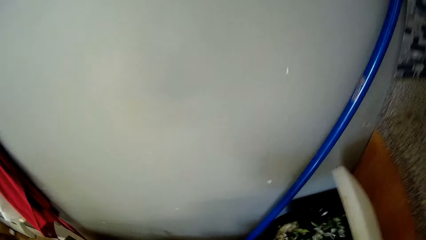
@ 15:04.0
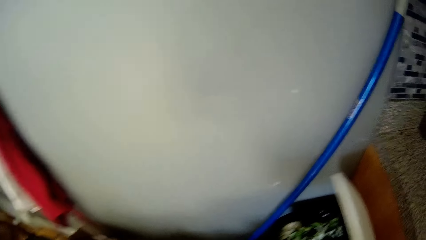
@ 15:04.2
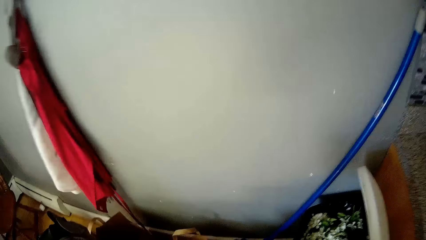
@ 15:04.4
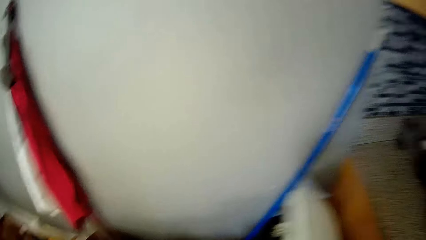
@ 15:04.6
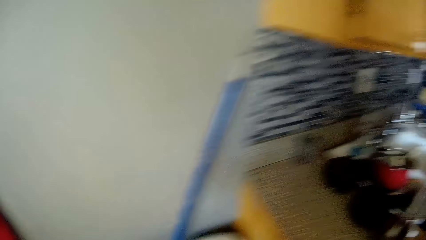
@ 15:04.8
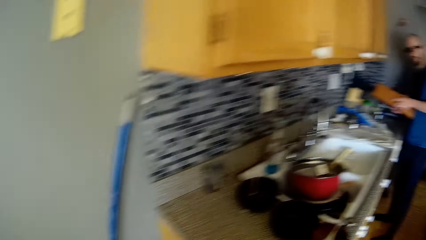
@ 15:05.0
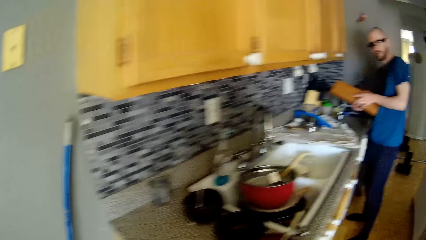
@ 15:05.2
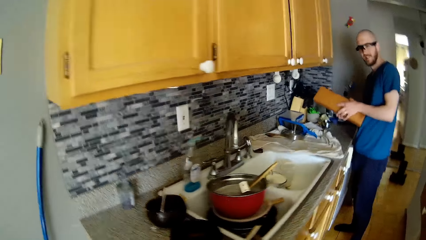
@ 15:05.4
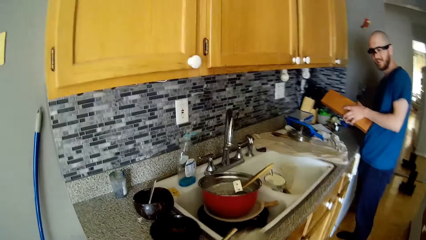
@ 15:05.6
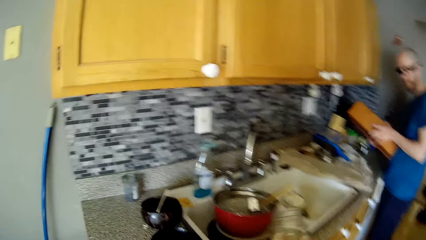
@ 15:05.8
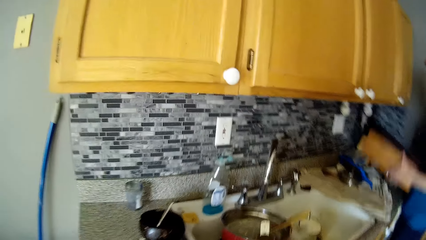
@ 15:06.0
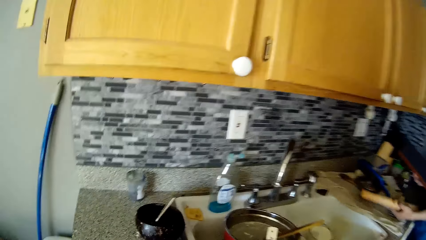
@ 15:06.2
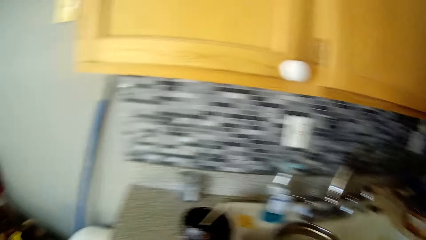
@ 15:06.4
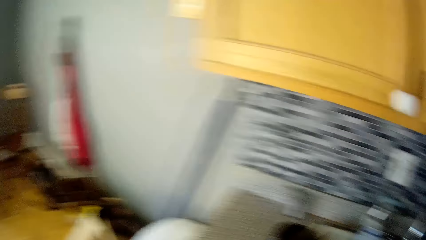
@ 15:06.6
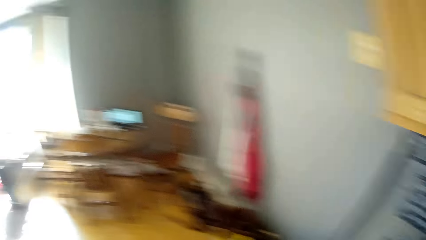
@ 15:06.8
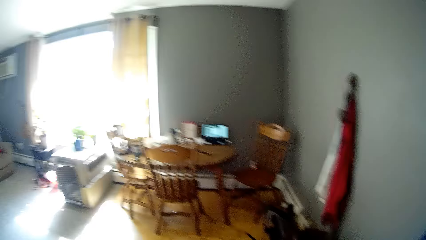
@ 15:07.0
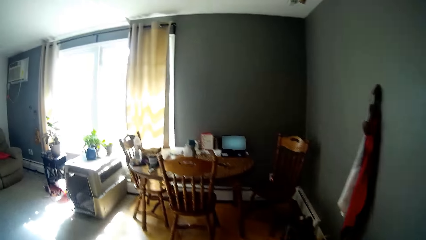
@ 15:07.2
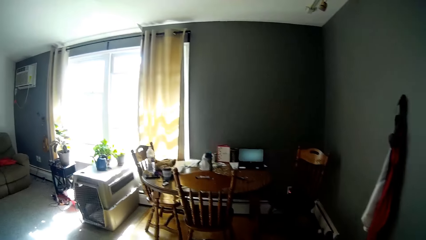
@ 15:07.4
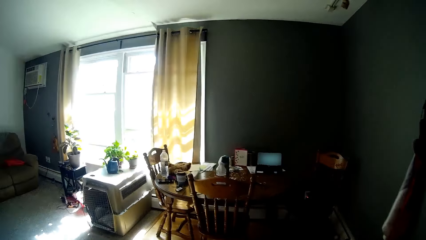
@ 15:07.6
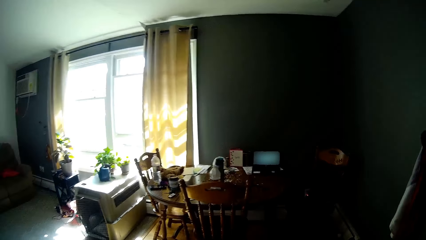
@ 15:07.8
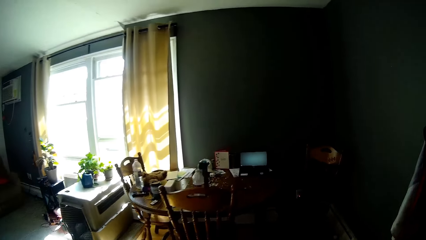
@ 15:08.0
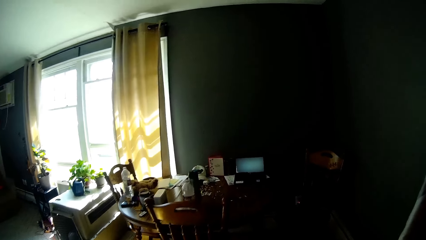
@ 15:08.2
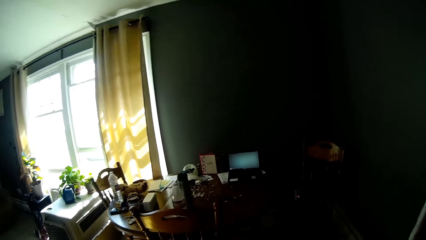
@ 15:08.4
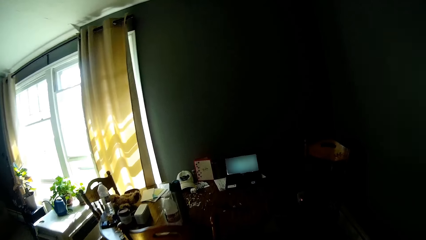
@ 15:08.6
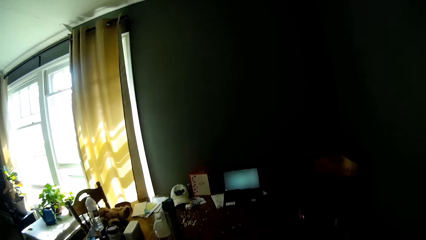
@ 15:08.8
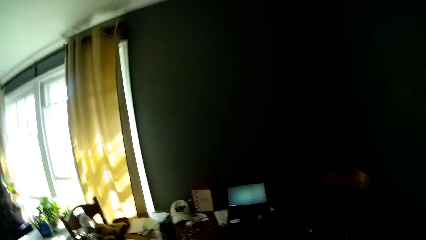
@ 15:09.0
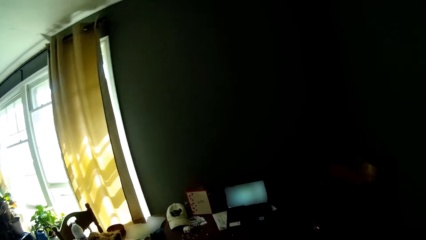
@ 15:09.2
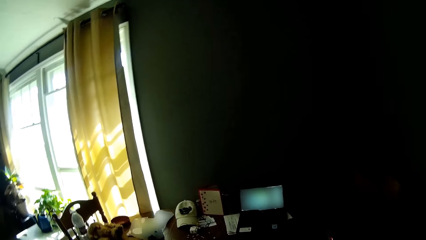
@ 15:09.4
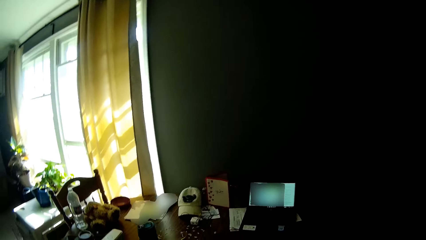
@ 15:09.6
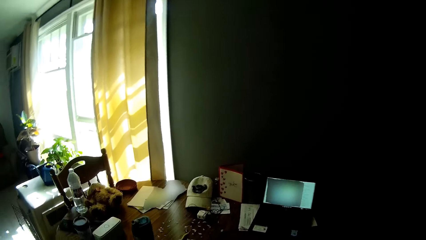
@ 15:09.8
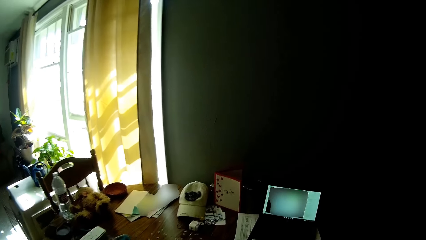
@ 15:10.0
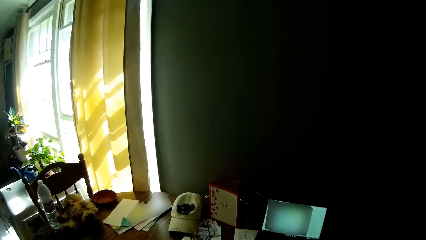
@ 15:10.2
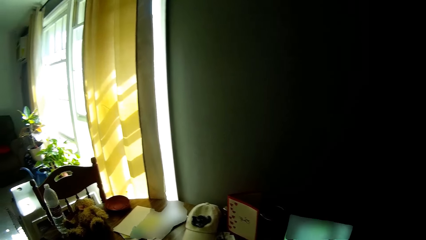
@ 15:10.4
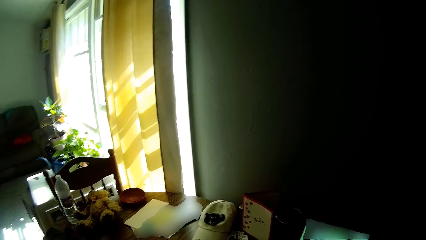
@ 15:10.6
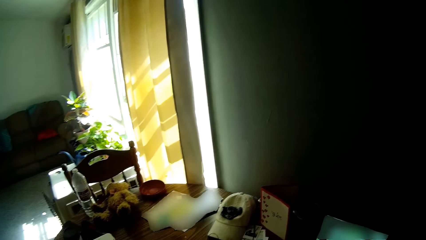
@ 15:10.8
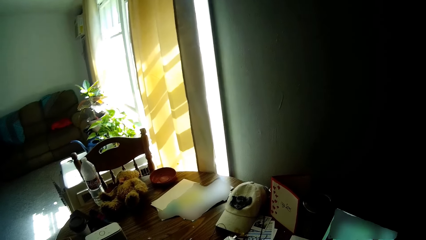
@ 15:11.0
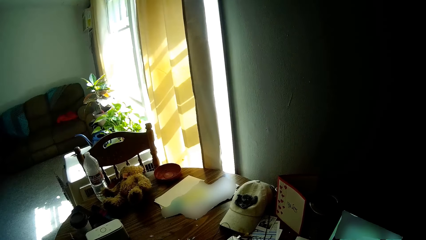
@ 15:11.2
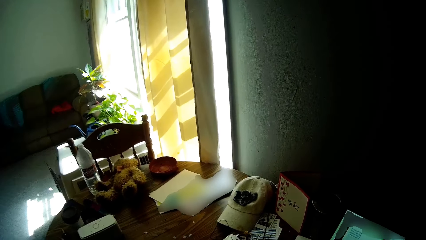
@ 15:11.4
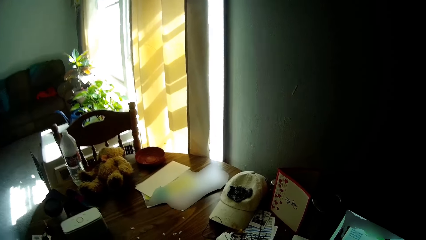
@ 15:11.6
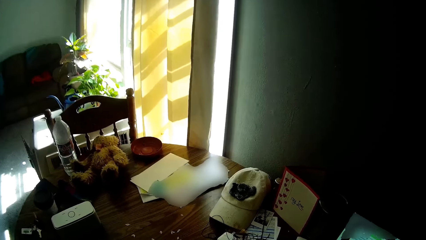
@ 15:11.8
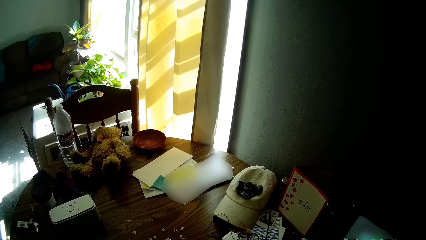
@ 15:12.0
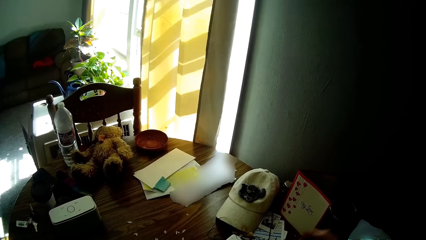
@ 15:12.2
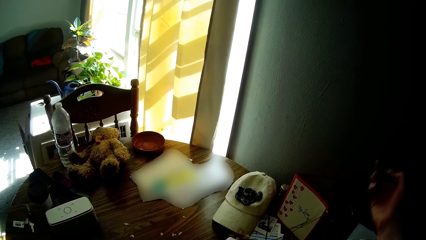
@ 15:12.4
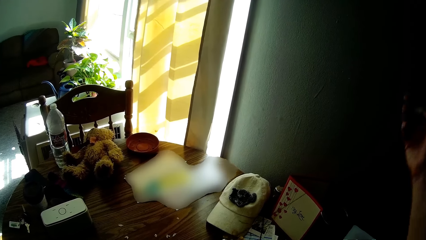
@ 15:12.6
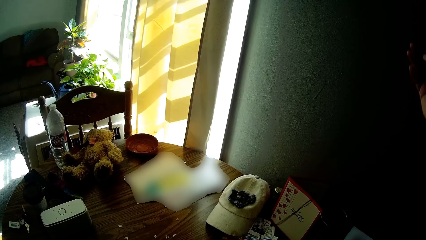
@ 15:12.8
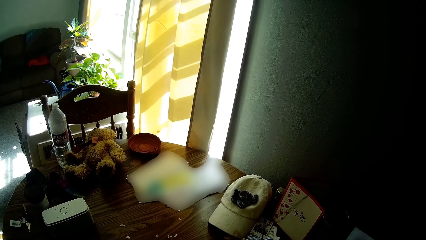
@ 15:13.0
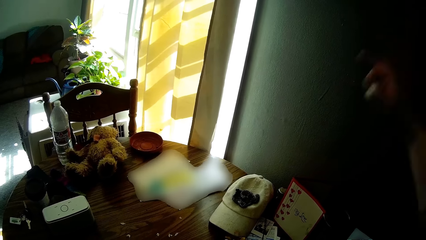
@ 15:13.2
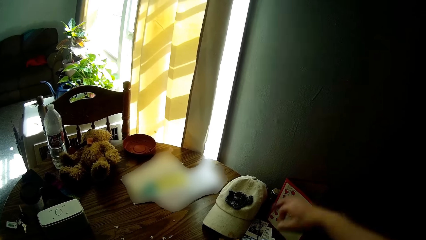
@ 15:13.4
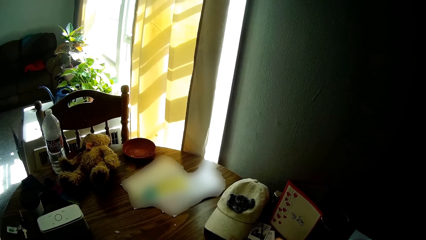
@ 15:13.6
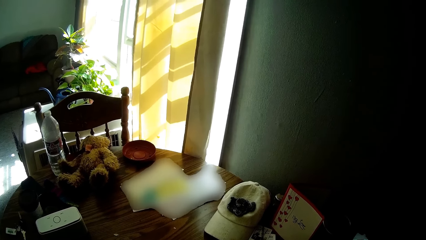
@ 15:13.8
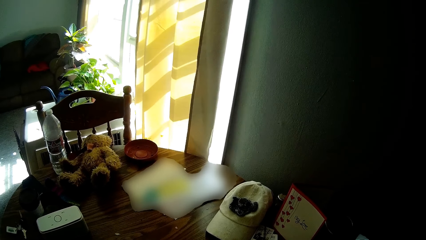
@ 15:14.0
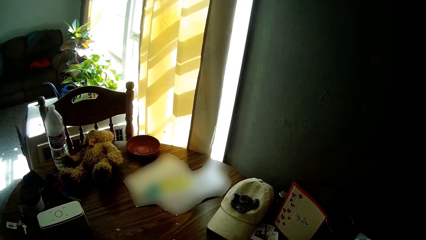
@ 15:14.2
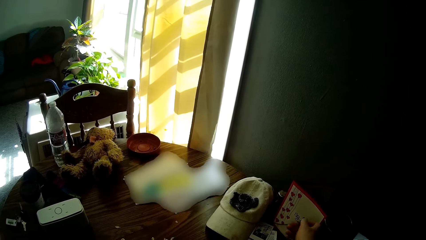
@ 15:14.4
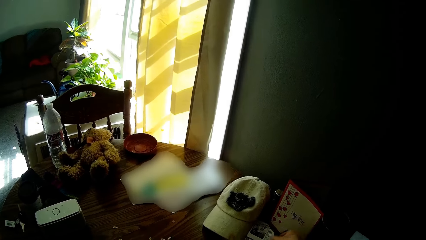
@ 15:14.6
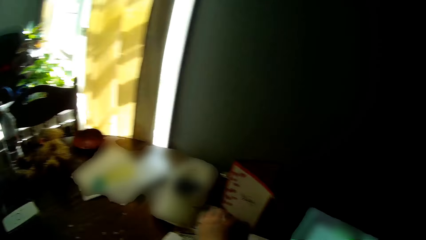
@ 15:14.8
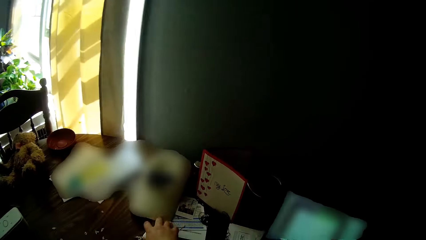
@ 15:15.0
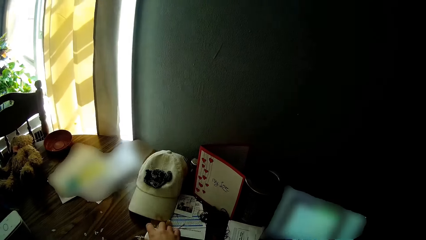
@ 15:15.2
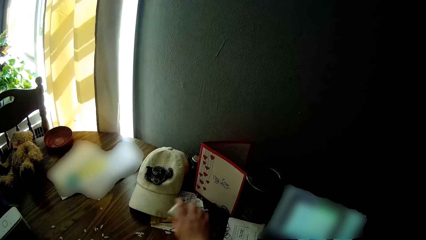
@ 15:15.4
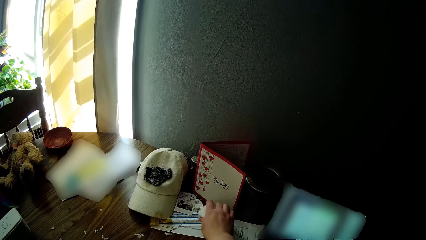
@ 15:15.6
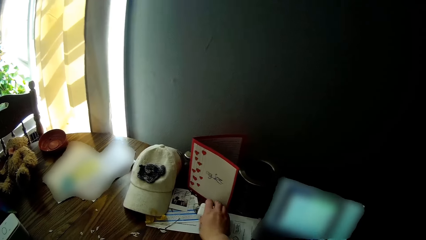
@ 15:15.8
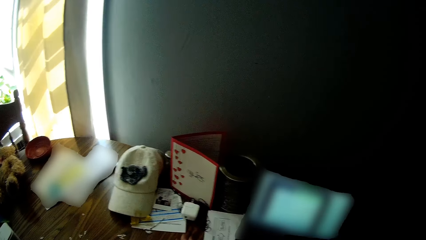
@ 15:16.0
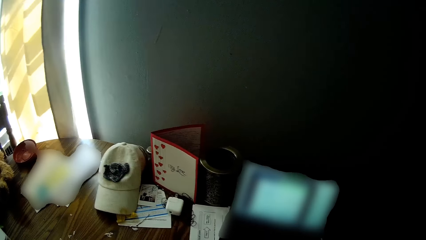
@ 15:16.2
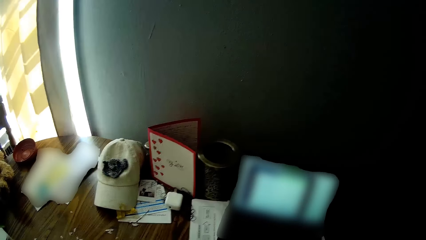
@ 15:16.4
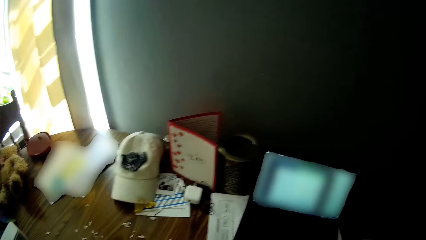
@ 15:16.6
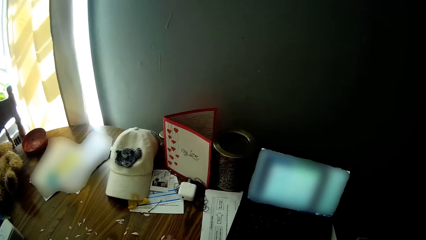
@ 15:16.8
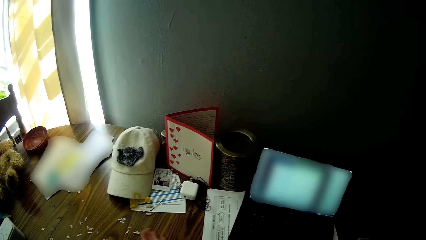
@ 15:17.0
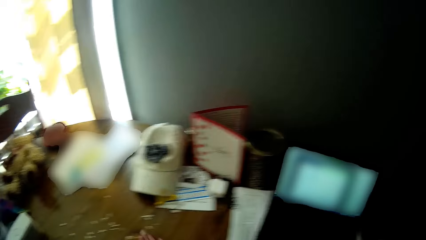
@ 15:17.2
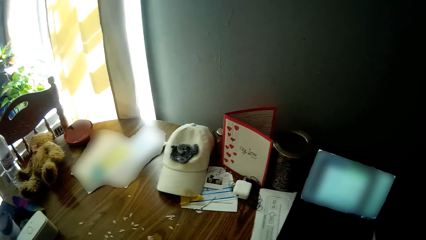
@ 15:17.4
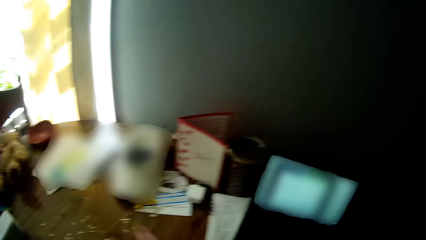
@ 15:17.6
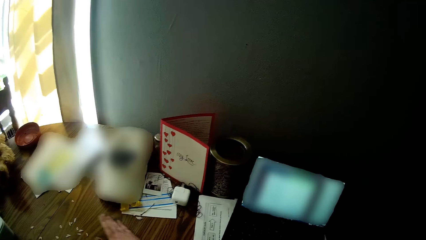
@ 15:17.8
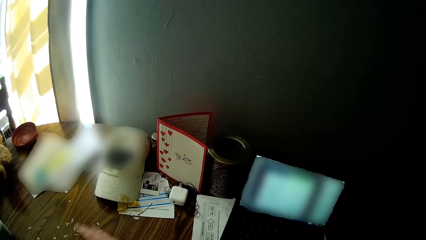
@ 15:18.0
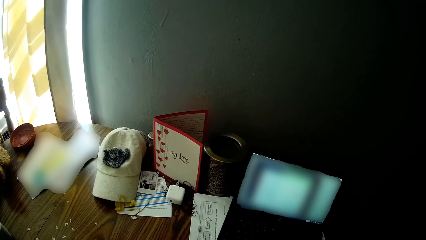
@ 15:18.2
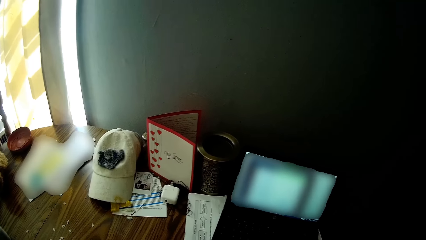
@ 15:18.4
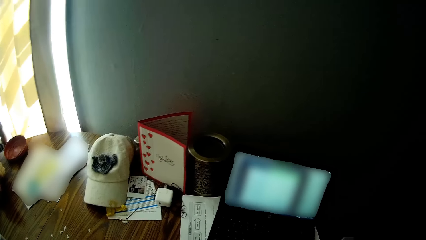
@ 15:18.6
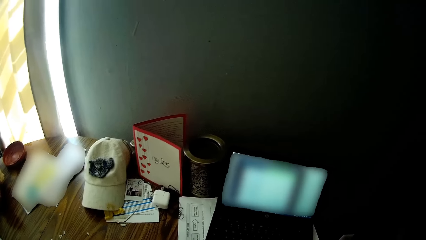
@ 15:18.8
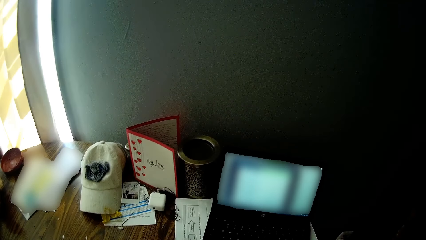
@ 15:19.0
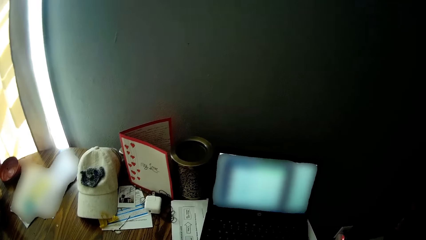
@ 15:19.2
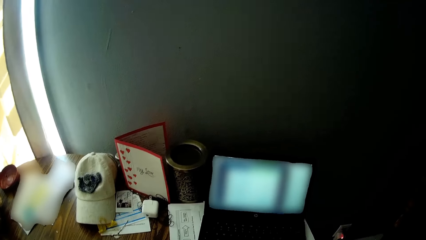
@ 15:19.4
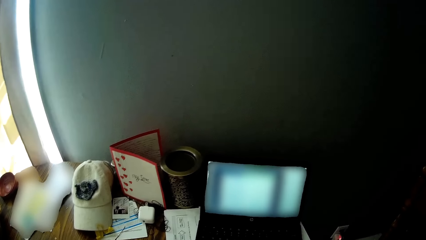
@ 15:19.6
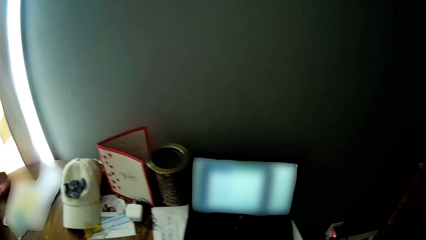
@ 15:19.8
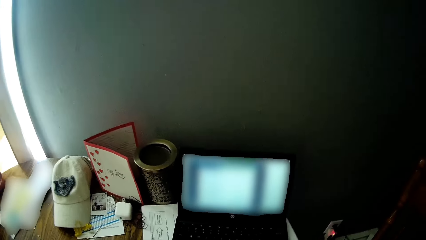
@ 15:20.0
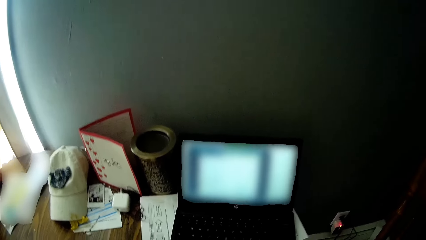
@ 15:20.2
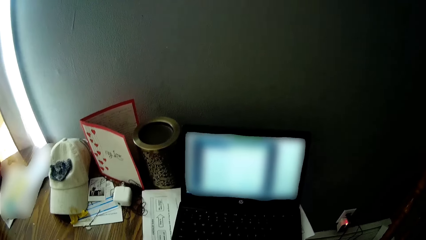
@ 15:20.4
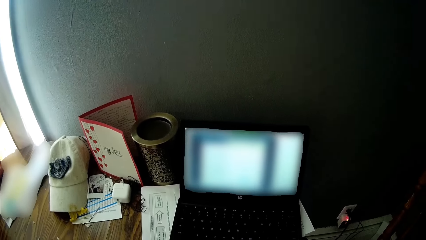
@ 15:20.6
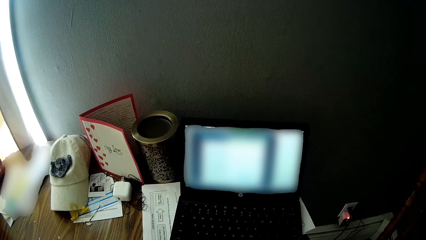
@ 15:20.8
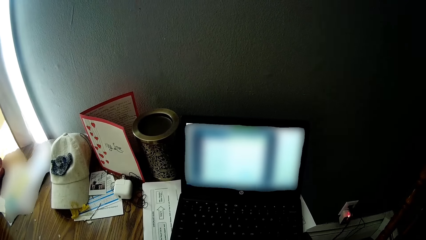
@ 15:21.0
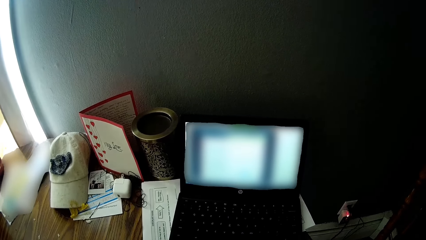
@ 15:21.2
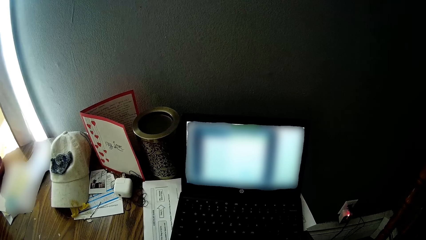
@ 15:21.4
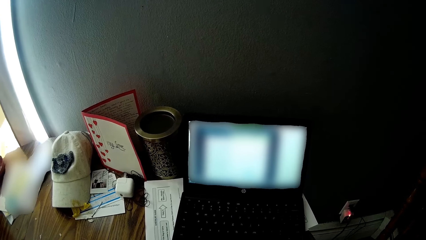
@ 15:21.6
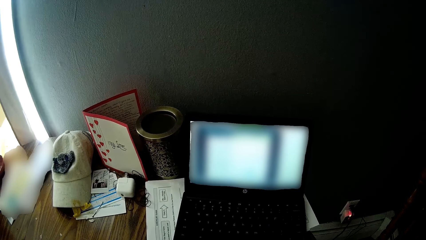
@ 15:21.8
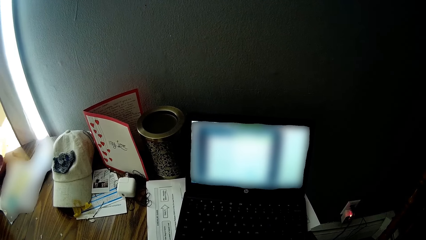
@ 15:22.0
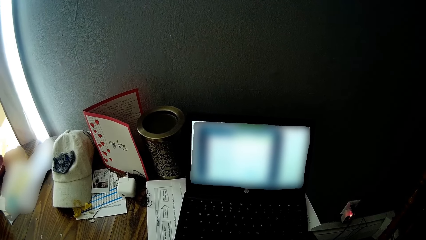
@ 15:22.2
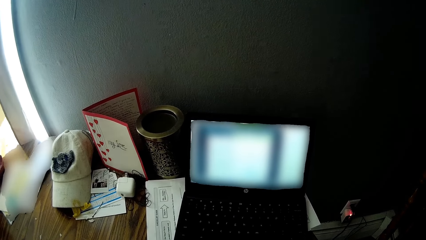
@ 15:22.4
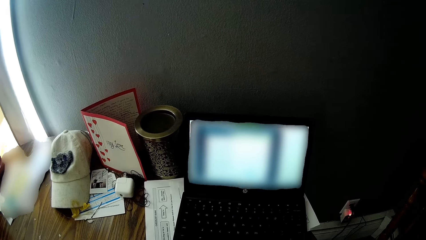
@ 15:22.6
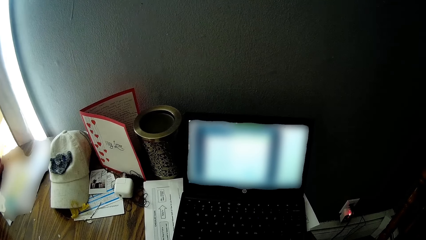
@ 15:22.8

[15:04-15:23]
The camera wearer drops the flower vase in a bin with her right hand and closes the bin with her right hand. The man holds a chopping board in both hands. The camera wearer walks around. The man drops the chopping board on the kitchen counter with both hands. The camera wearer stretches a wire with her right hand. She picks up a phone charger from the table. She places the phone charger on the table. She places a case on the table. She moves an adapter on the table with her right hand.
